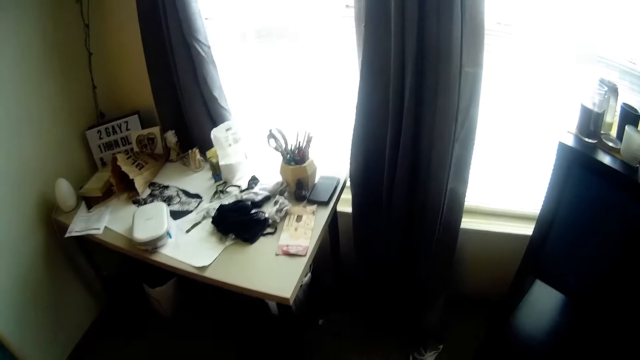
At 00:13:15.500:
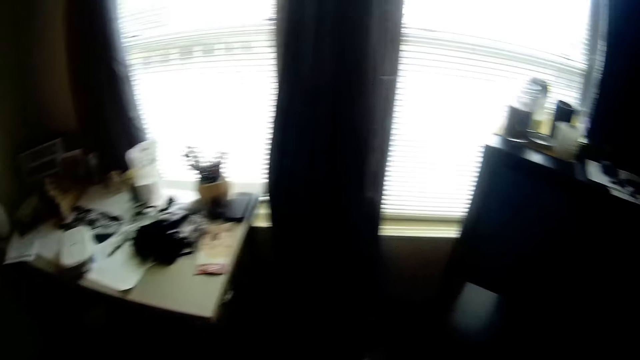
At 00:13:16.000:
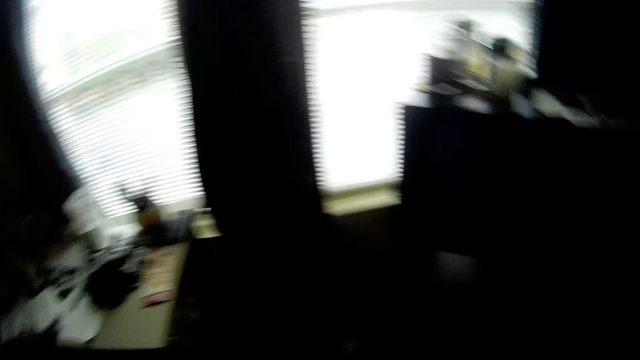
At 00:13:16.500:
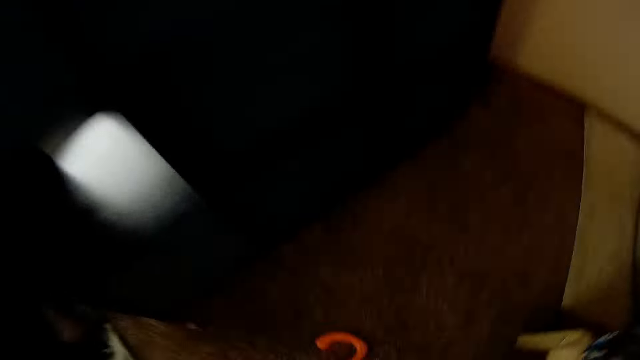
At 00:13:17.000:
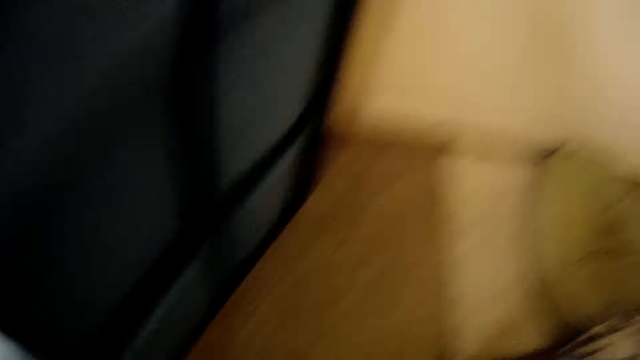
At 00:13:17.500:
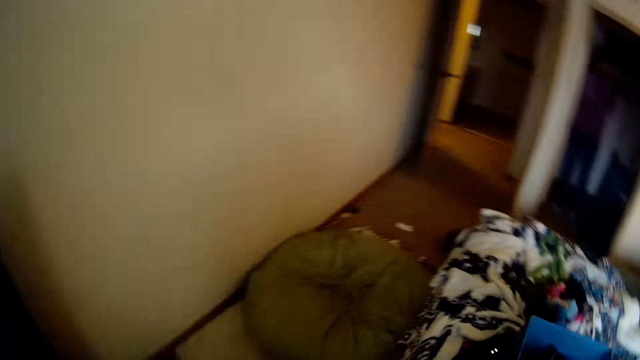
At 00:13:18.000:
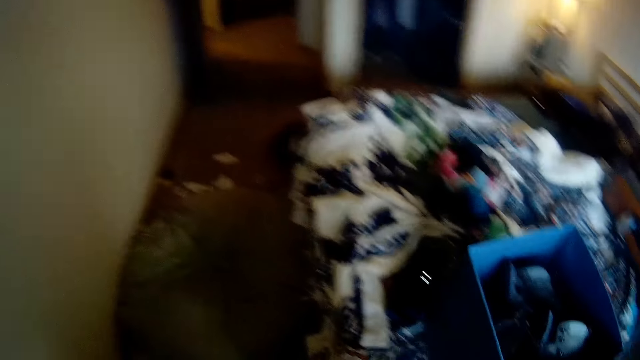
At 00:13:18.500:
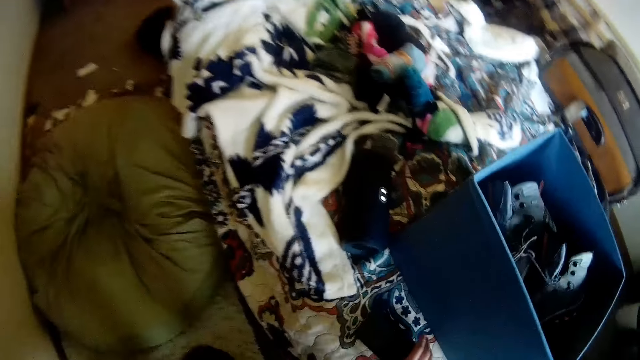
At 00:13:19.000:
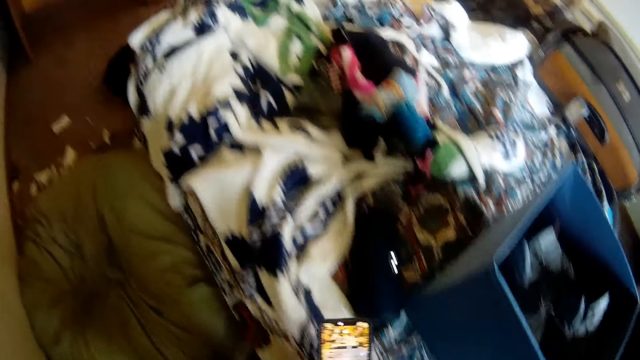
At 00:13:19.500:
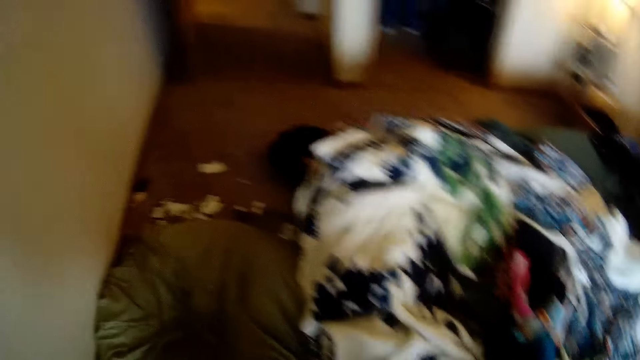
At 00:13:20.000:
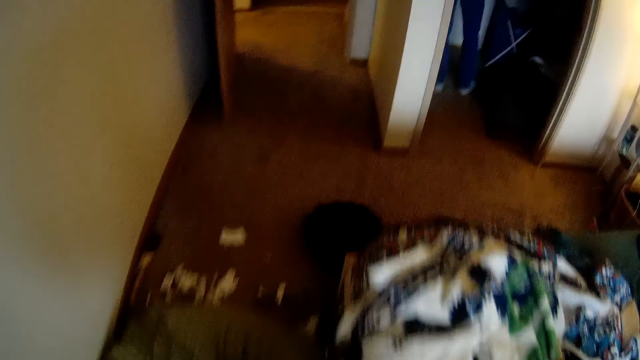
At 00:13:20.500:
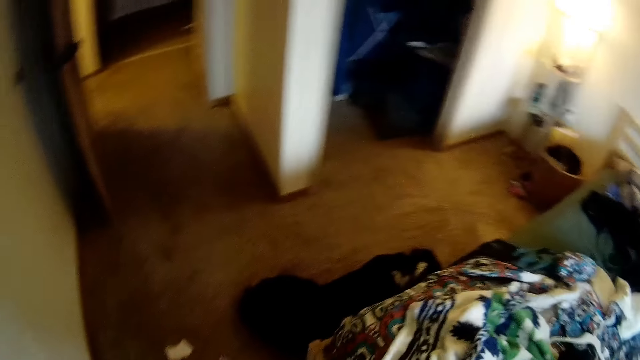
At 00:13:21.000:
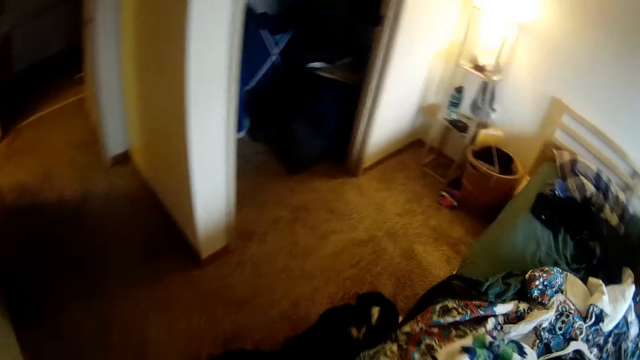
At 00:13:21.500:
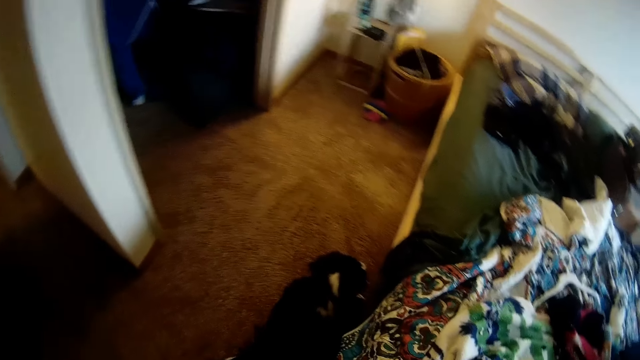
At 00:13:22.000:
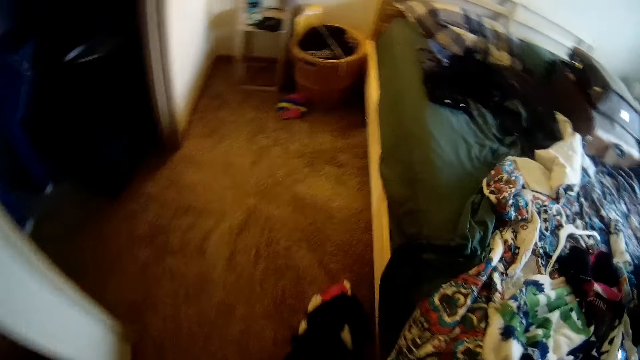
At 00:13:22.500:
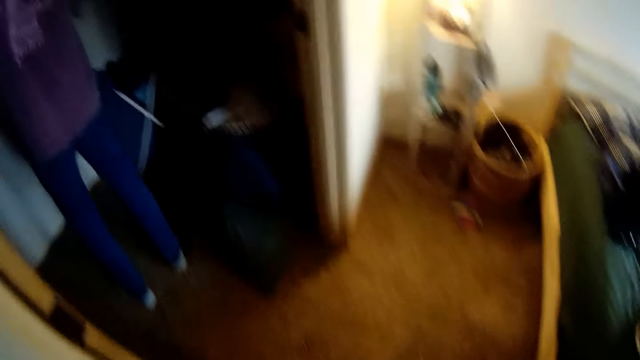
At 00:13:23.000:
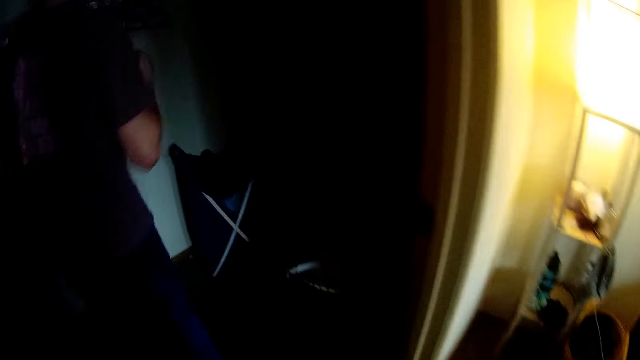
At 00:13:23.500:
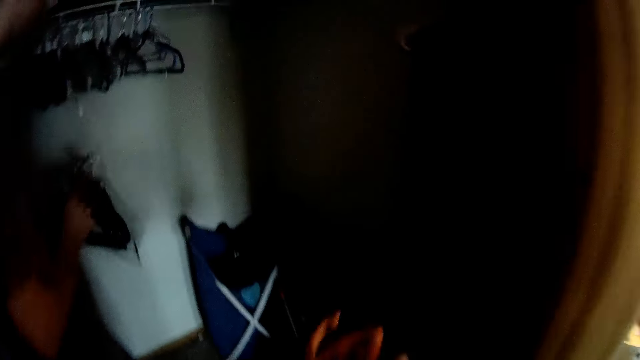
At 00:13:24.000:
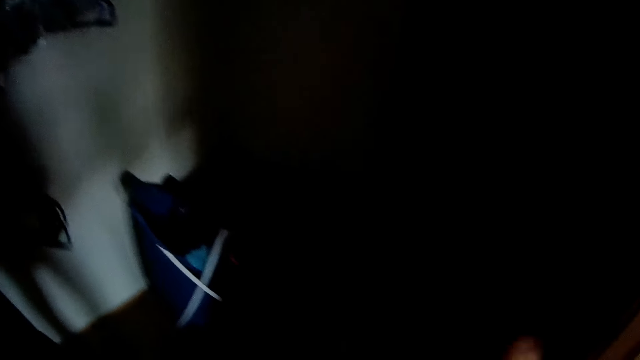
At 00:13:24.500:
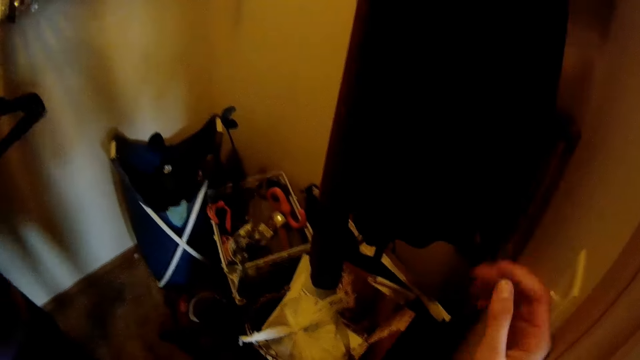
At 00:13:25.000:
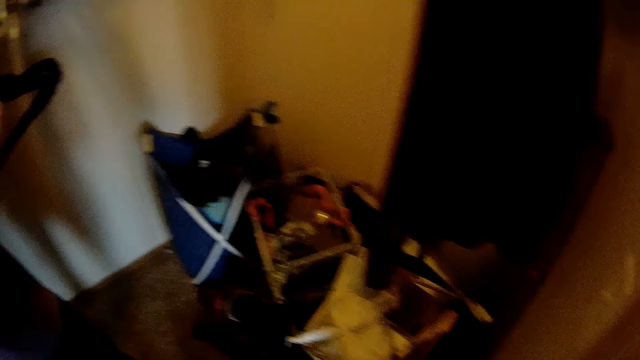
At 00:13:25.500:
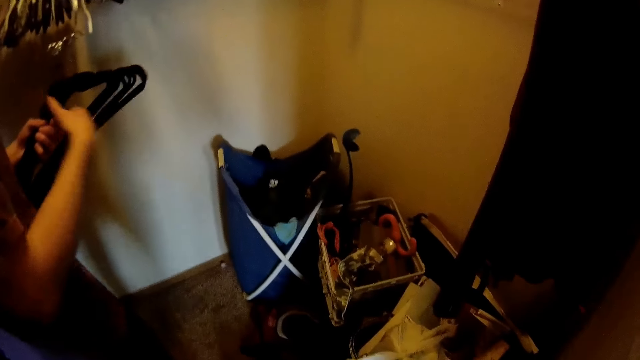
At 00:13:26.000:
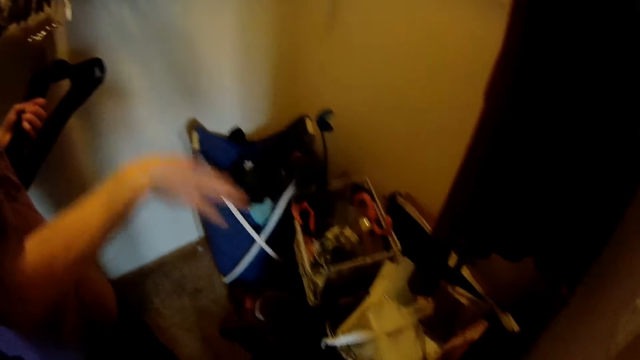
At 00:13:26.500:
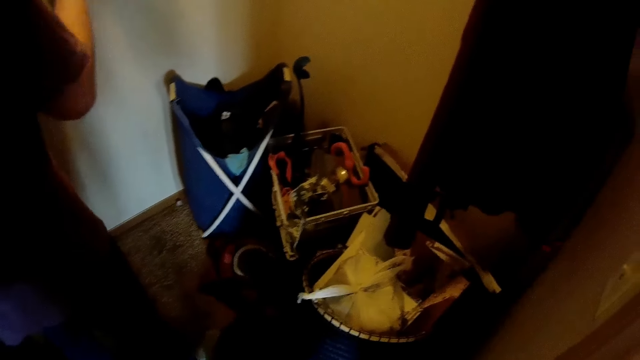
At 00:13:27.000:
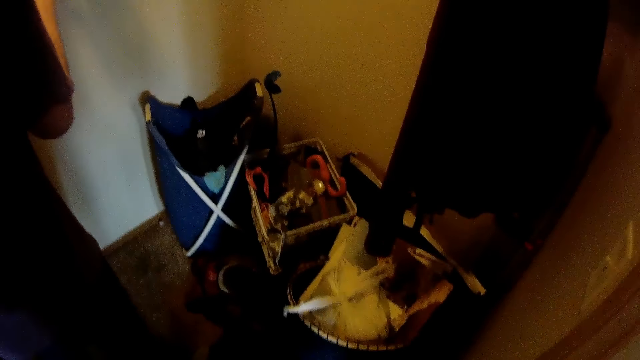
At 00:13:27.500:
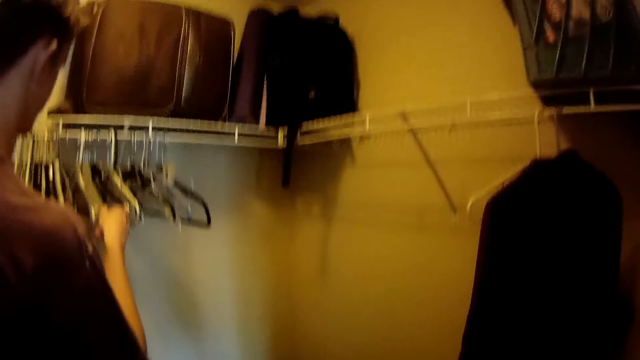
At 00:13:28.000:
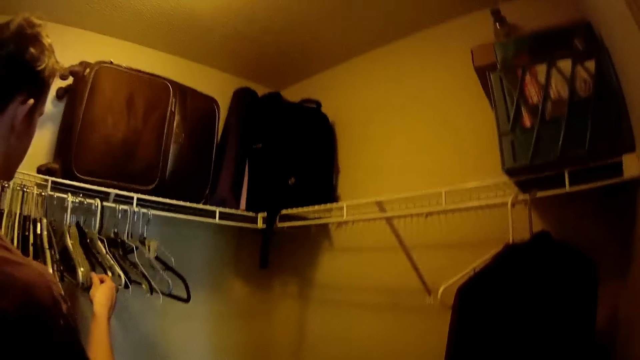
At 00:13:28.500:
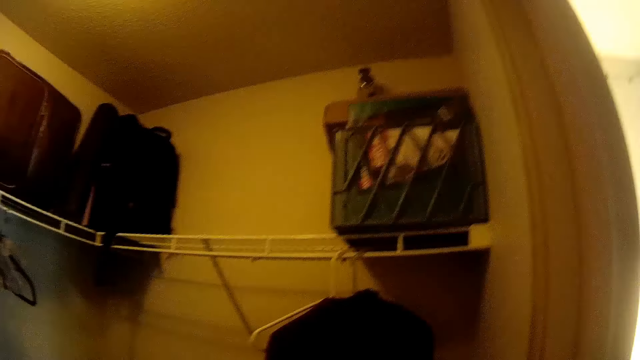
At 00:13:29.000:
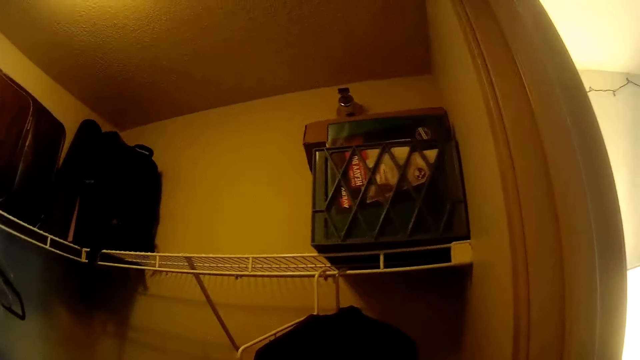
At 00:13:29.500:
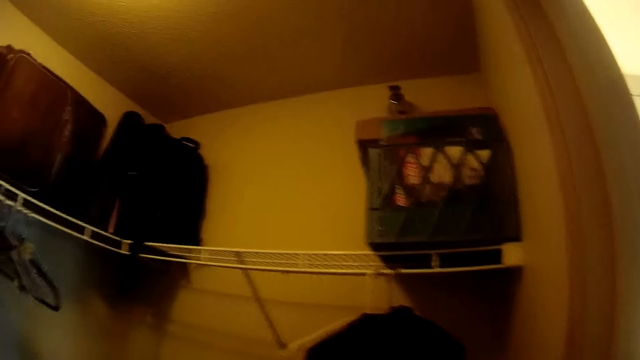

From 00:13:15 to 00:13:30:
The camera wearer picks up a hanger on the floor. She takes a phone on the bed. She walks to the wardrobe. She throws the hanger in a basket in the wardrobe. She turns on a switch with her right hand. She looks around the wardrobe. She interacts with a man. The man arranges hangers in a closet.

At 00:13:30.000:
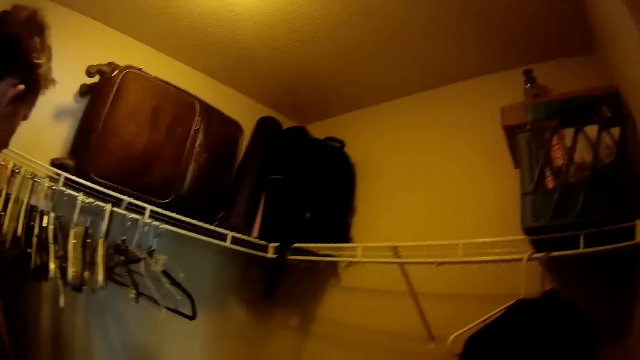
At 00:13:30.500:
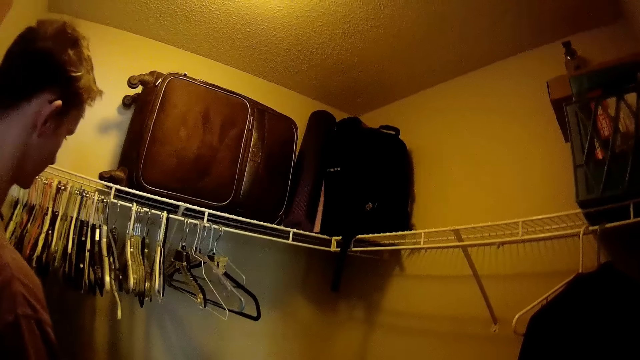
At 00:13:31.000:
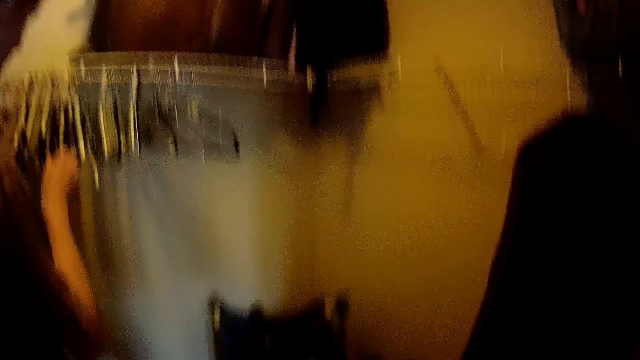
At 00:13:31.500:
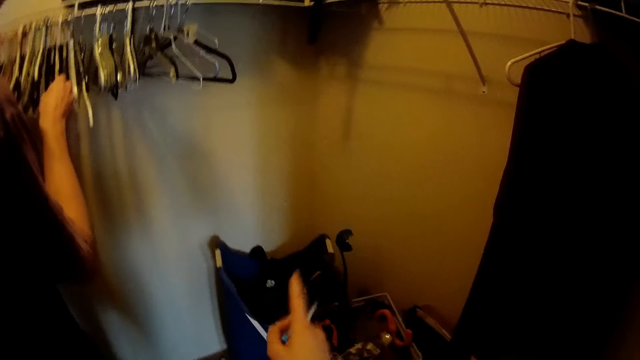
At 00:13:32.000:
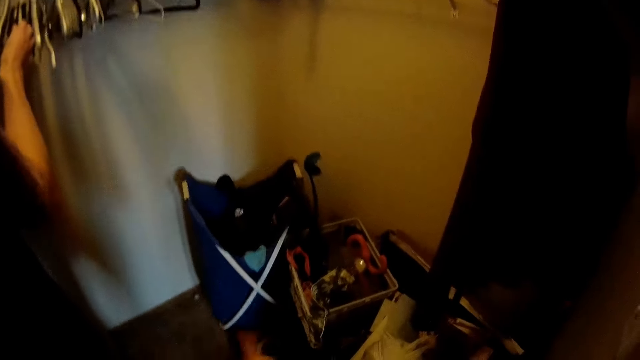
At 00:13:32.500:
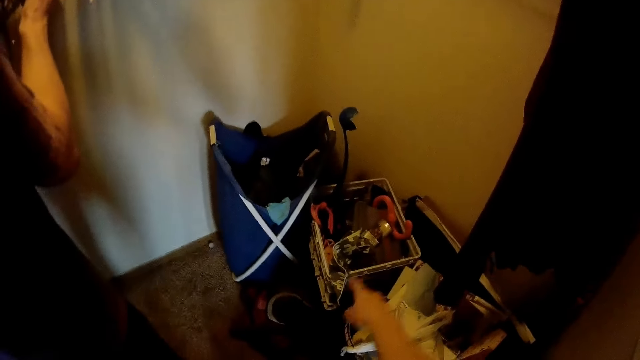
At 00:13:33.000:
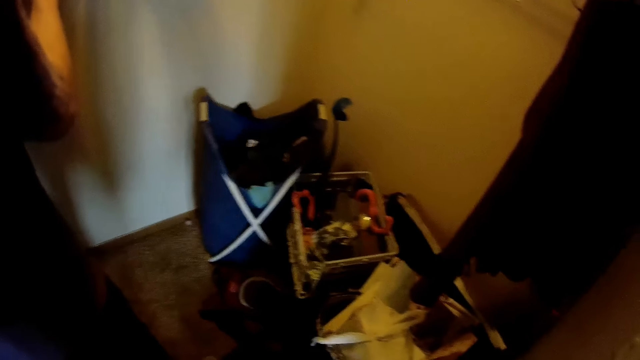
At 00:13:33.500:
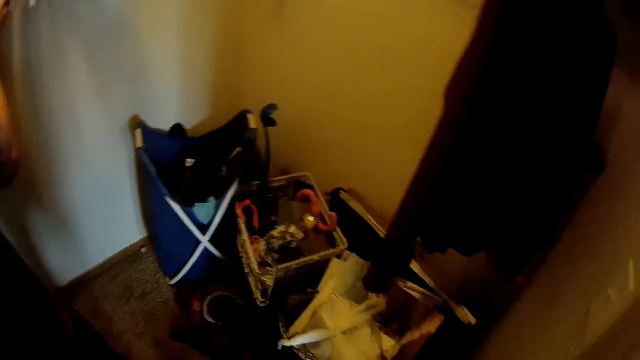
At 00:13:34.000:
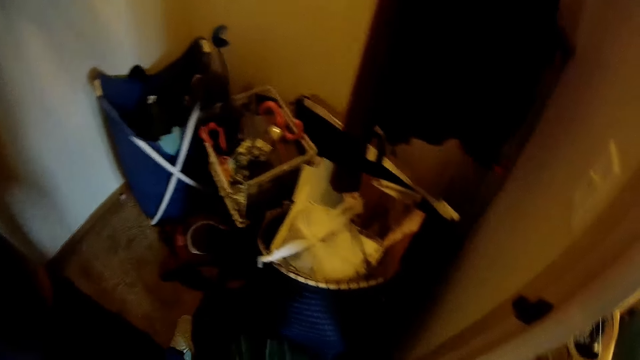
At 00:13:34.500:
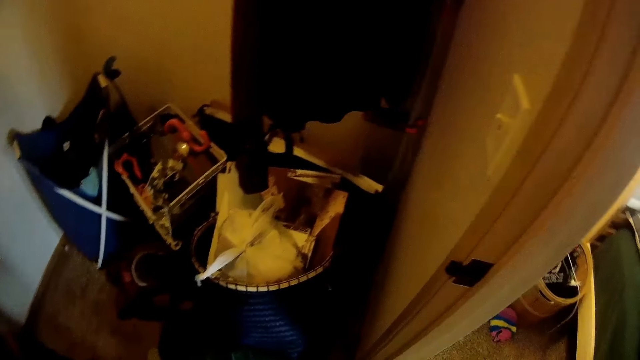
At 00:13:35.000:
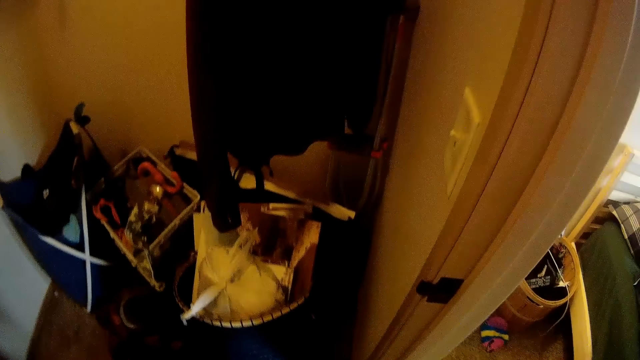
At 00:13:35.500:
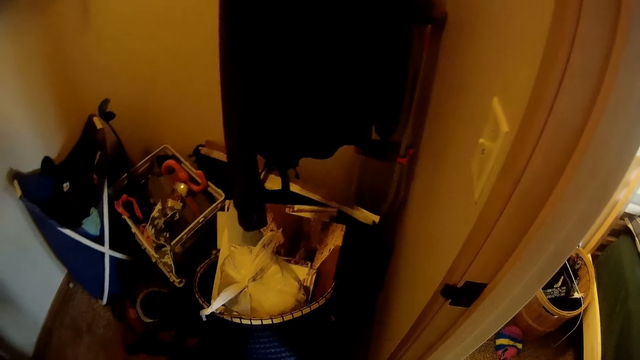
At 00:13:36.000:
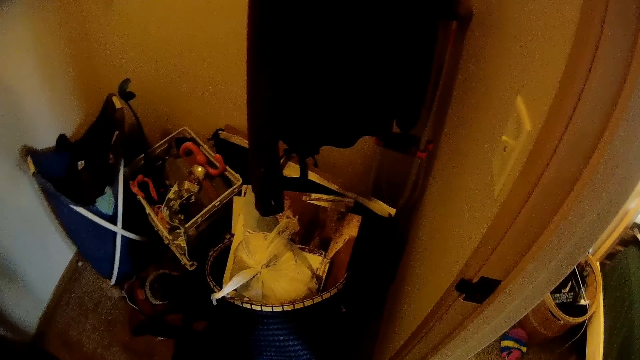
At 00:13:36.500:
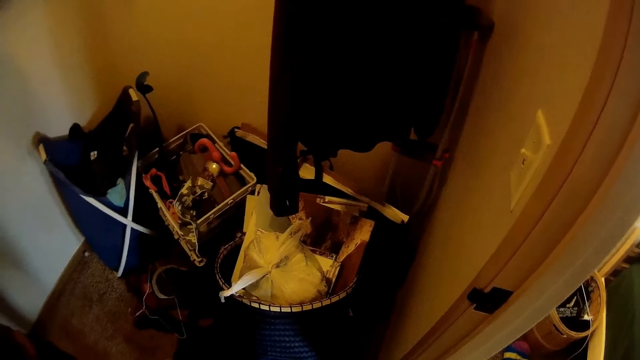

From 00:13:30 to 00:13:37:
The camera wearer points a finger at an item.
